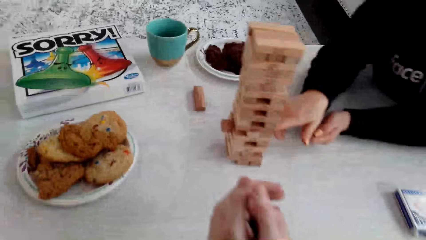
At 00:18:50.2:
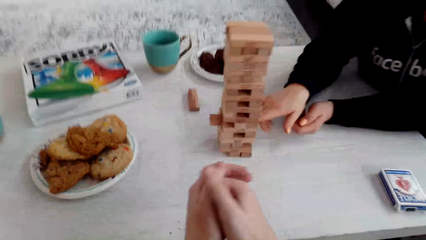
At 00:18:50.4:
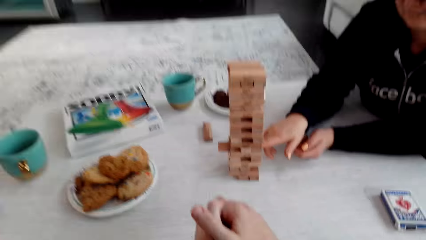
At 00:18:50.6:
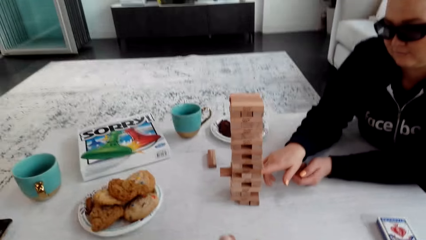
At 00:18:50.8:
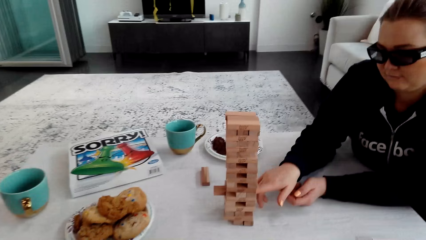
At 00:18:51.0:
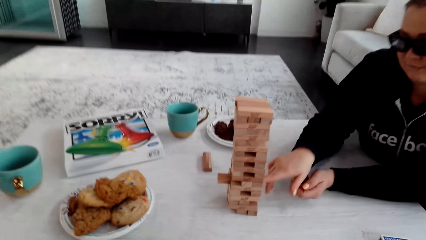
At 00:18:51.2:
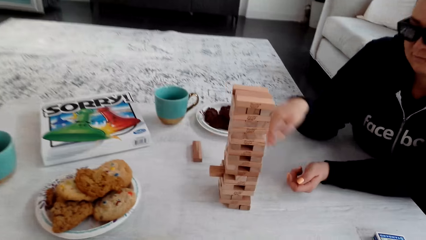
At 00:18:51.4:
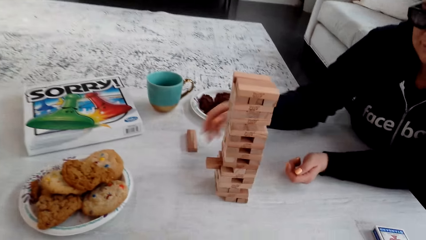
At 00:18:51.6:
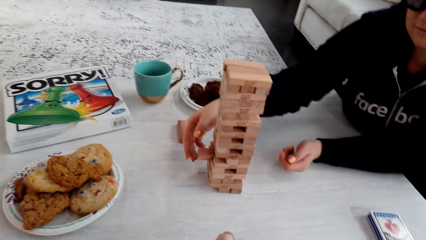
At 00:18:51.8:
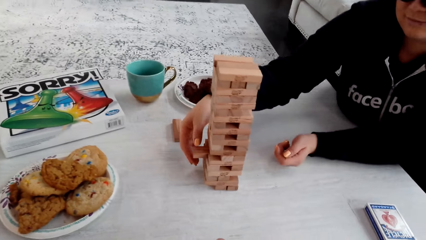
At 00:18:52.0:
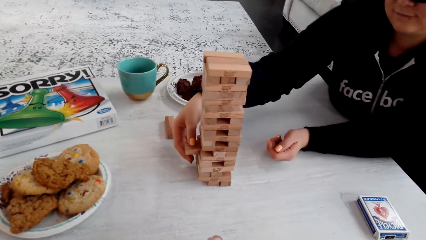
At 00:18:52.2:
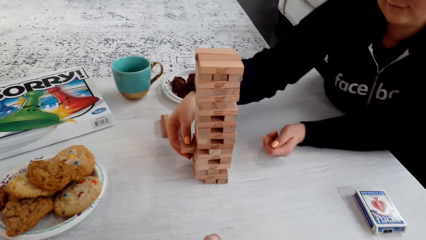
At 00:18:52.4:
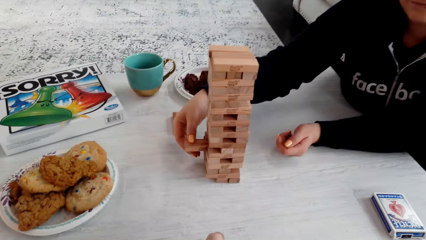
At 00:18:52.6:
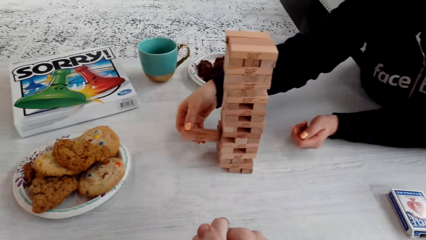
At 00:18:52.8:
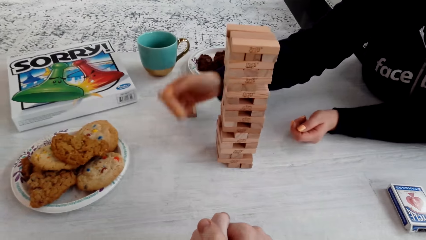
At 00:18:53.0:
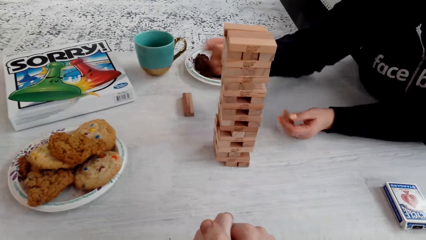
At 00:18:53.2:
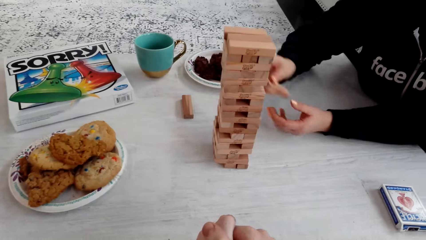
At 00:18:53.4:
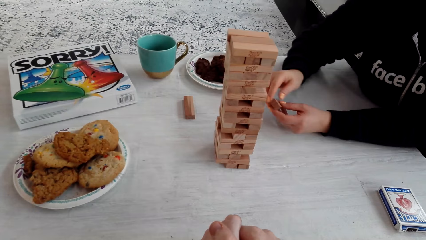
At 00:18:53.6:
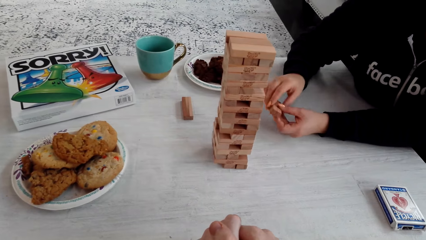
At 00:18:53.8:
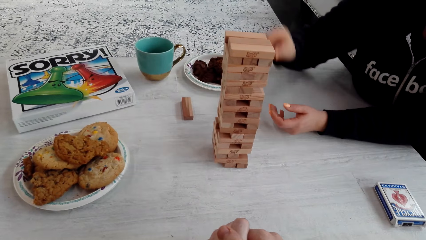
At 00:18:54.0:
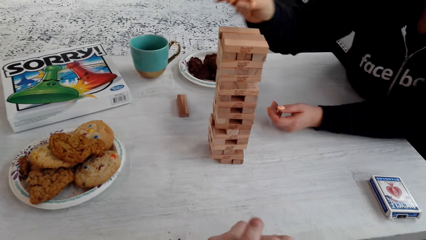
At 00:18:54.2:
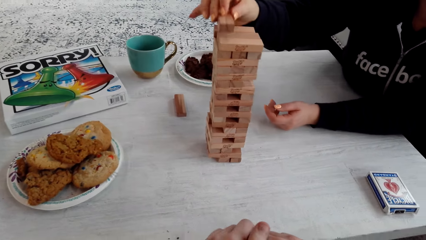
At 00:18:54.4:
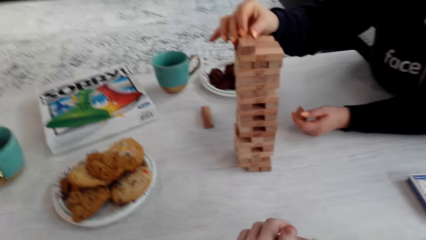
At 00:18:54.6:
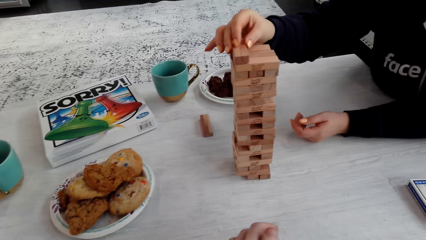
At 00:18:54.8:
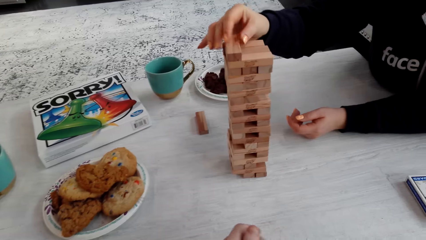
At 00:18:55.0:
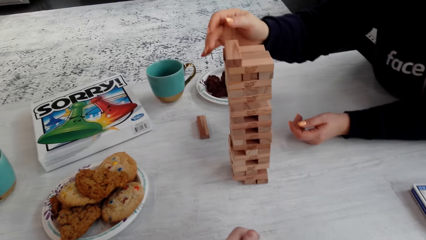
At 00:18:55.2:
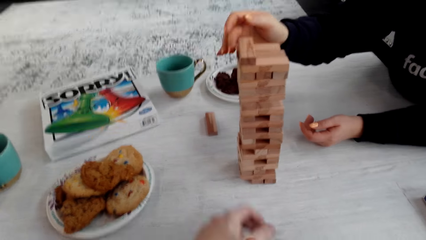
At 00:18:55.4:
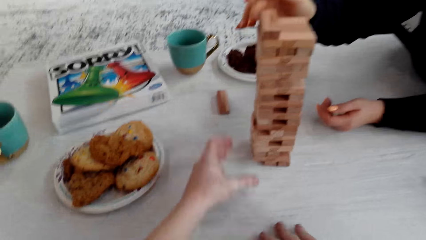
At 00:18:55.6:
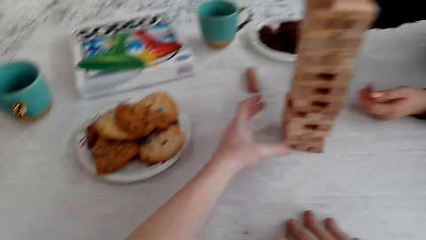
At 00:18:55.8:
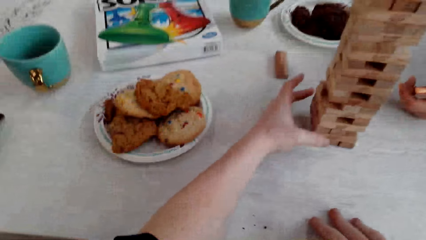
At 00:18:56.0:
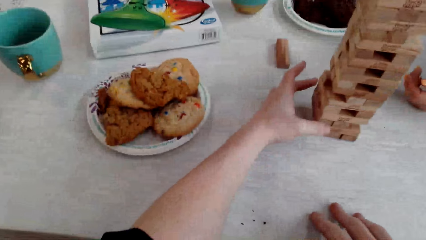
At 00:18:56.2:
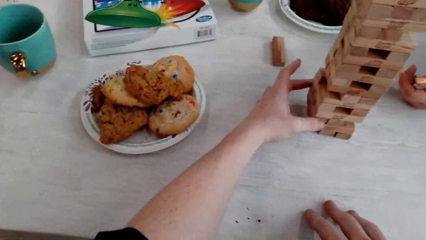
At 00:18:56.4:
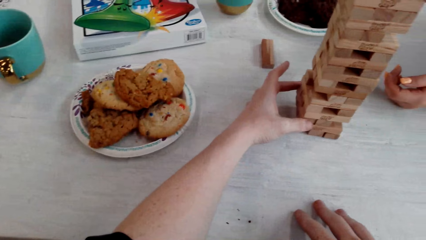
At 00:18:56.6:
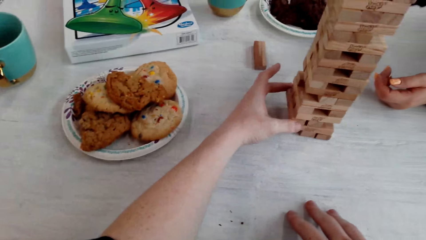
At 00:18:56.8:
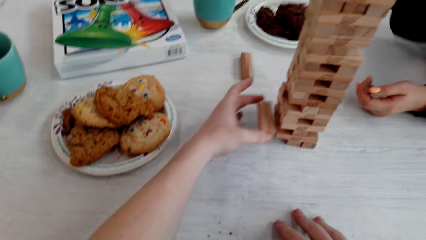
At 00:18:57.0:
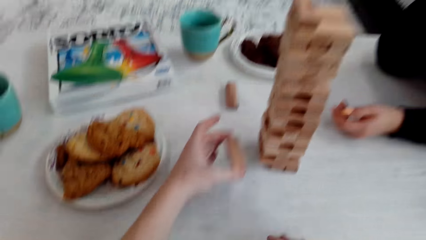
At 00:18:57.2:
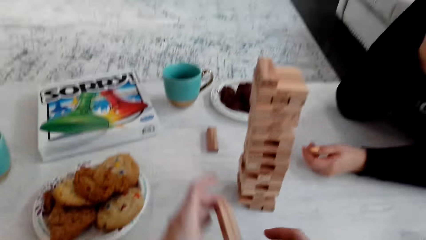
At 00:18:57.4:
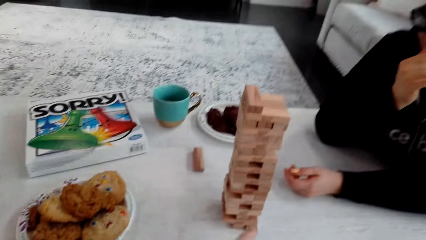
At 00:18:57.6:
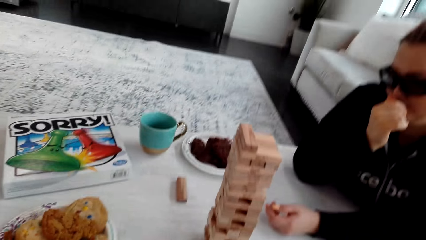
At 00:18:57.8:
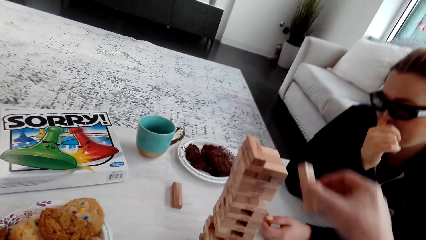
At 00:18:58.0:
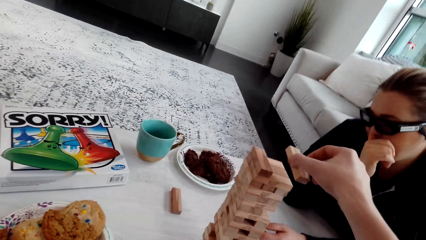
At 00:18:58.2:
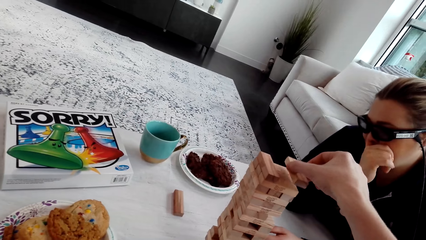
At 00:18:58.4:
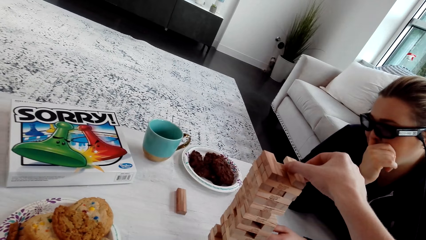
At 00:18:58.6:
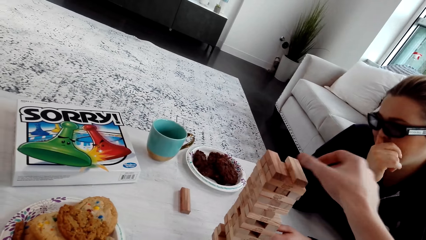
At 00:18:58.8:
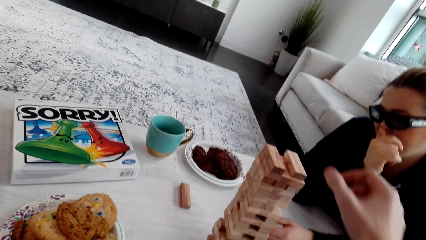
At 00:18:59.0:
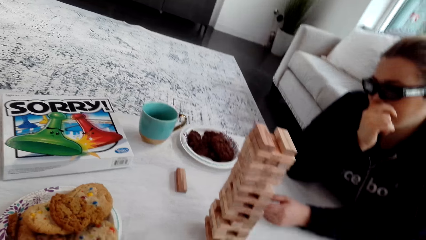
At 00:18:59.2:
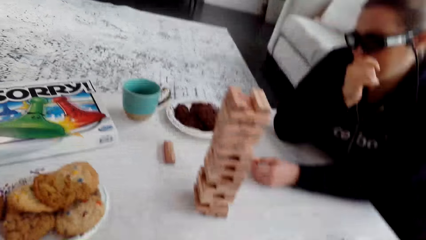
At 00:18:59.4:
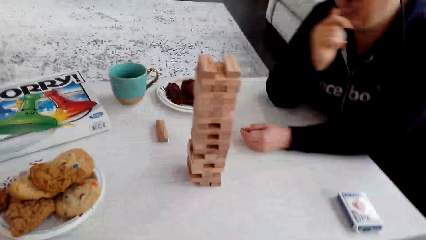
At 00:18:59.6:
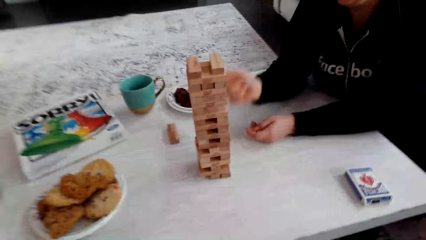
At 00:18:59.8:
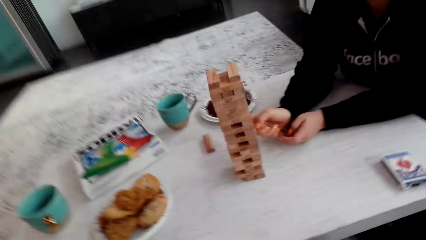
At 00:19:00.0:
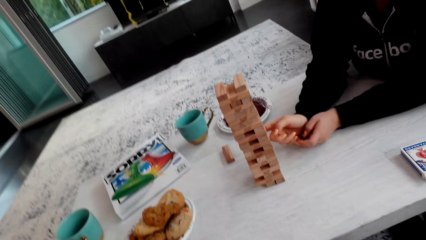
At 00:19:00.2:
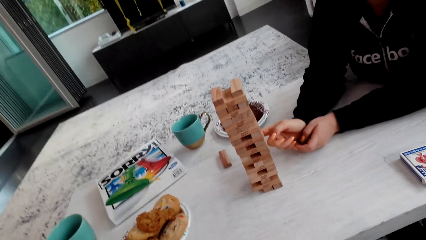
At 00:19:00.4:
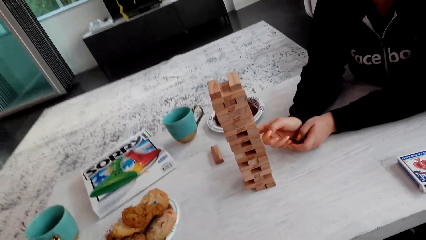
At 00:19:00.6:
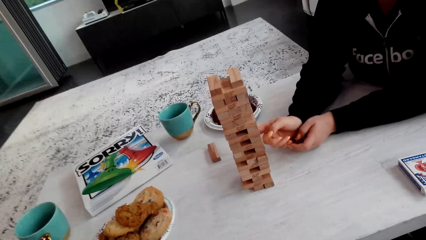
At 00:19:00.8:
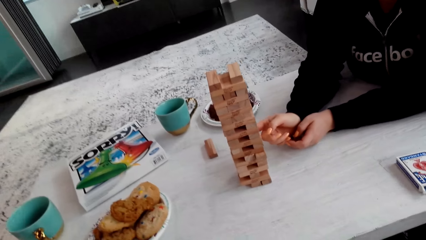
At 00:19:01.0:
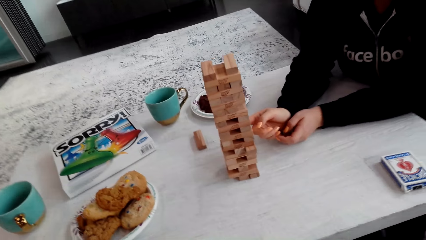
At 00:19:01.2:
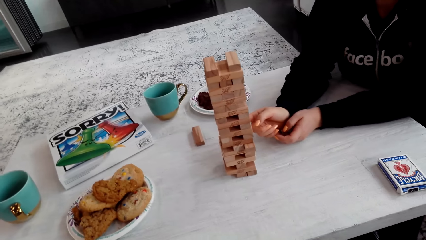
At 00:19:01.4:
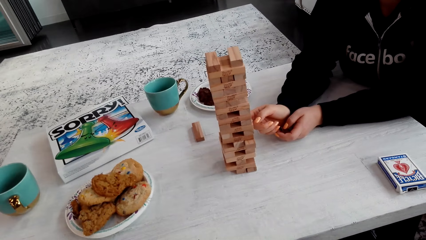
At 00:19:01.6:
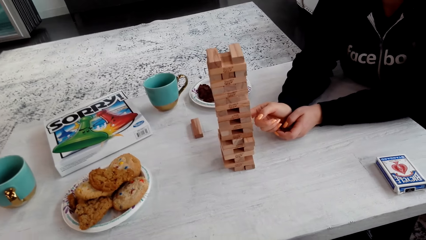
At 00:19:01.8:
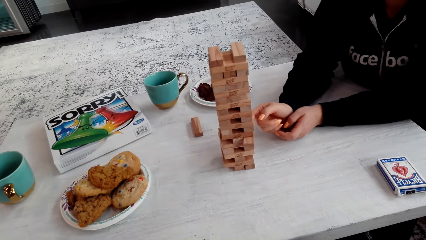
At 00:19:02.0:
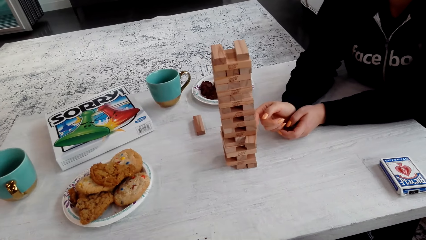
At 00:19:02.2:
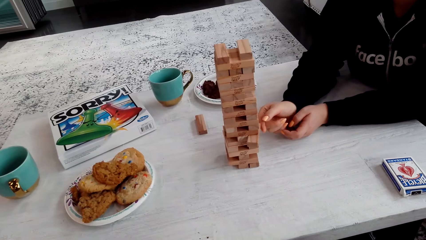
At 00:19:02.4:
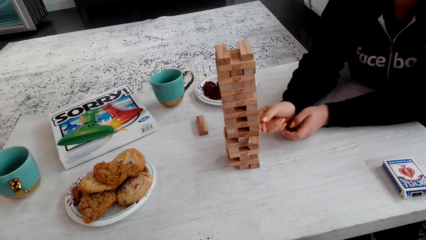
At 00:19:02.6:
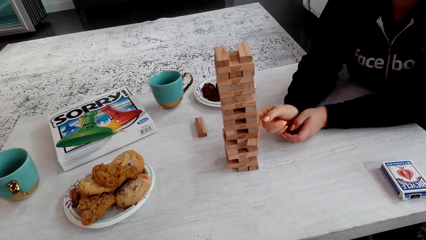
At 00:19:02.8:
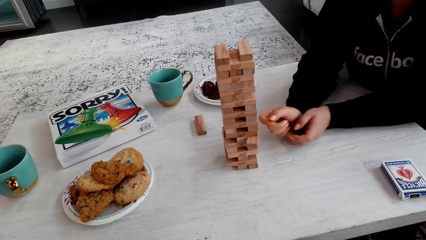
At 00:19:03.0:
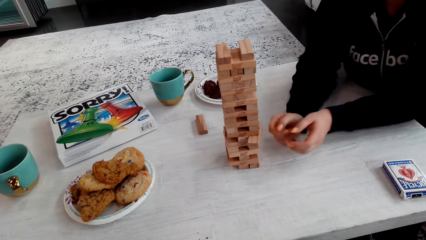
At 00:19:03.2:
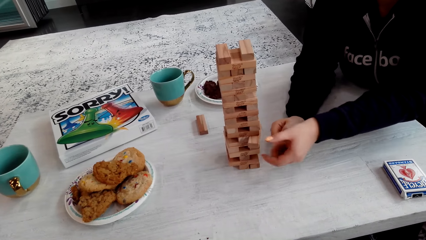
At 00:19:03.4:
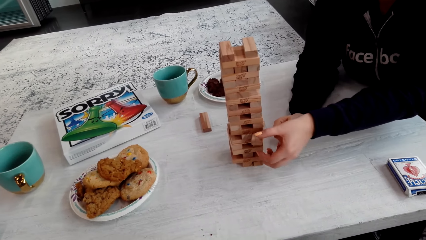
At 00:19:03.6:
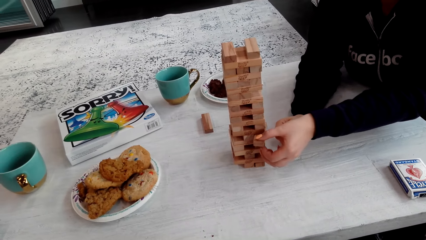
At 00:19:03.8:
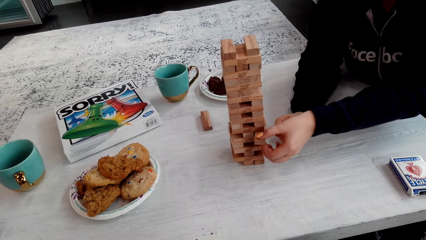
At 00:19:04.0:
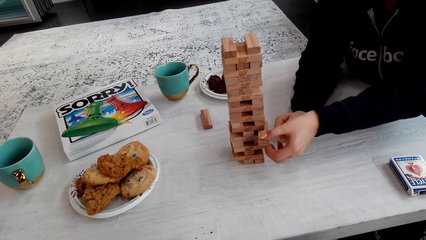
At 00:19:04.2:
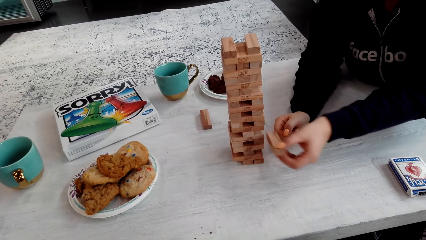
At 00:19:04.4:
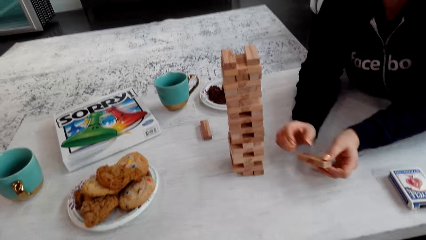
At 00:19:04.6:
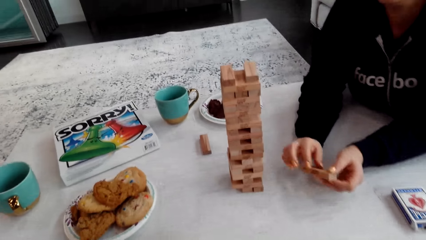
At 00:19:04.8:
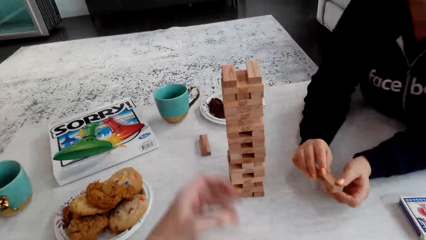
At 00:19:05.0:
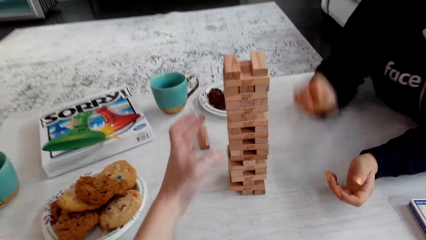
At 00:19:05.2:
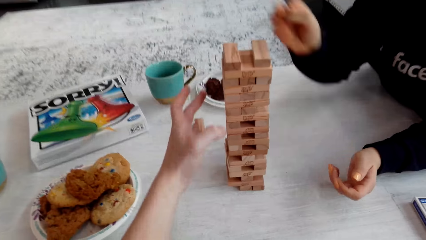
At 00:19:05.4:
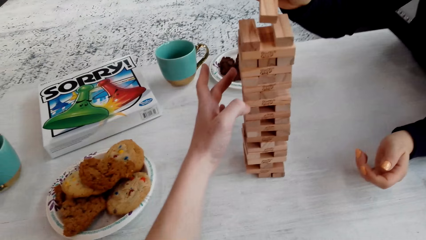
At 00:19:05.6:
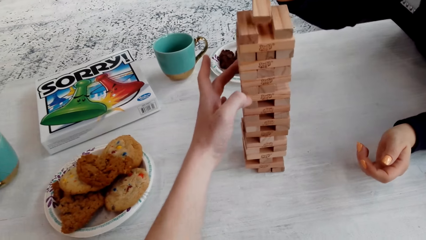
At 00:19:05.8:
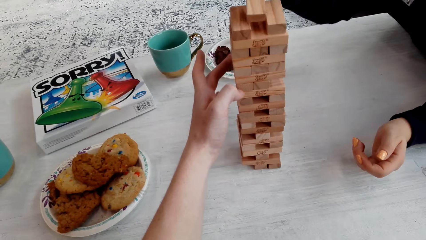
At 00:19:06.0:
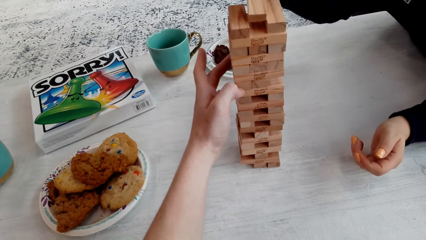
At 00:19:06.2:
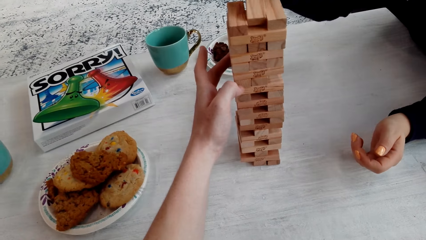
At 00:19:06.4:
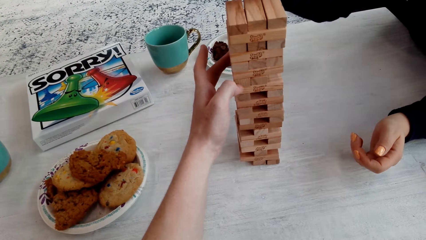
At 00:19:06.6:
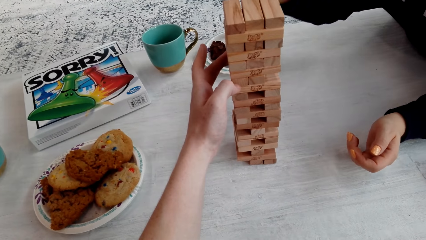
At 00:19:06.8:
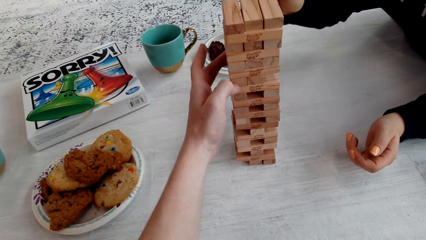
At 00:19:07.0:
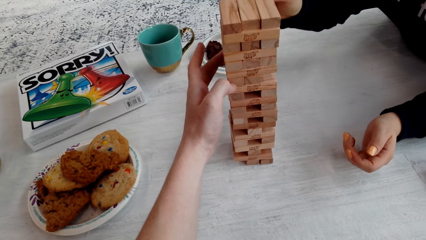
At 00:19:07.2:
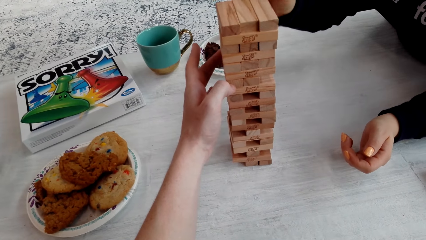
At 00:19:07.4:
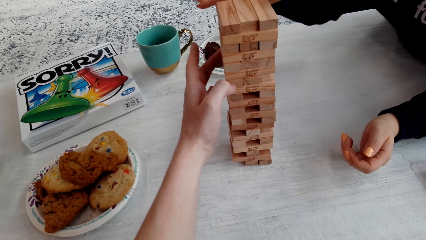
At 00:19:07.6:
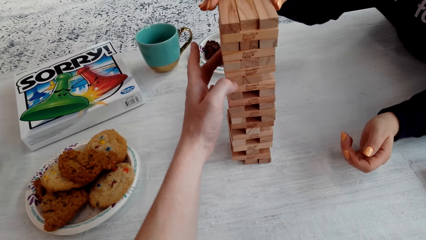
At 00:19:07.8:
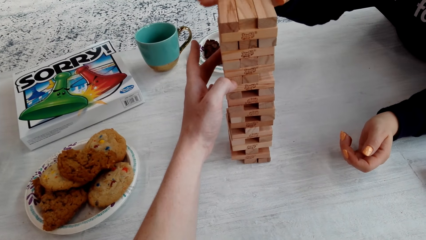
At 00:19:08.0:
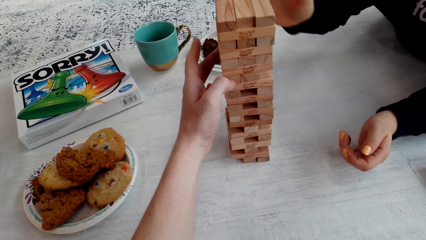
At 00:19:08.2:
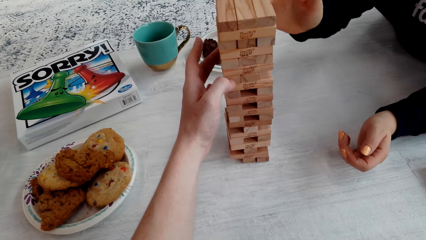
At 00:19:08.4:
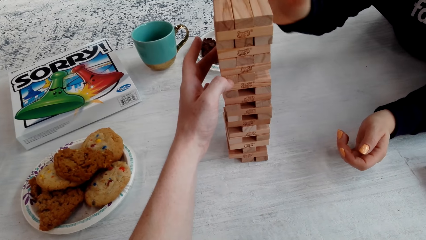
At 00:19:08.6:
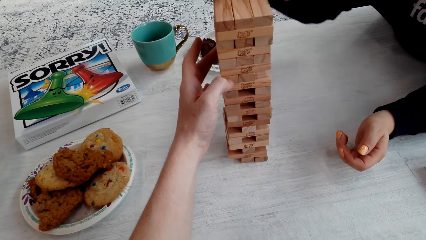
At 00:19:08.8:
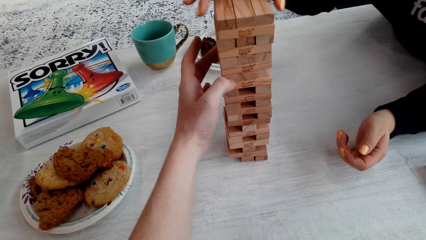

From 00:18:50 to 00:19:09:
A woman pushes the wooden jenga piece with her right hand finger. The camera wearer talks to the woman. The woman removes the wooden jenga piece with her right hand and laughs. She puts the wooden jenga piece on the top of the jenga with her right hand. The camera wearer removes the wooden jenga piece with his left hand. He puts the wooden jenga piece on the top of the jenga with his right hand. The woman pushes the wooden jenga piece with her right hand finger. She removes the wooden jenga piece with her left hand. The camera wearer removes the wooden jenga piece with his left hand. The woman puts the wooden jenga piece on the top of the jenga with her right hand.
